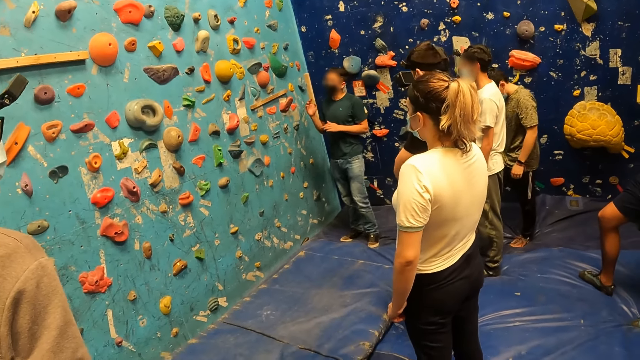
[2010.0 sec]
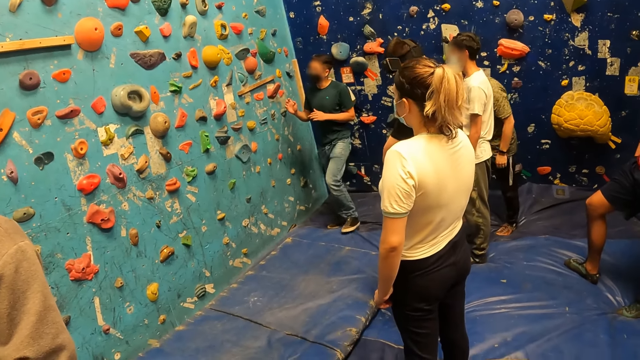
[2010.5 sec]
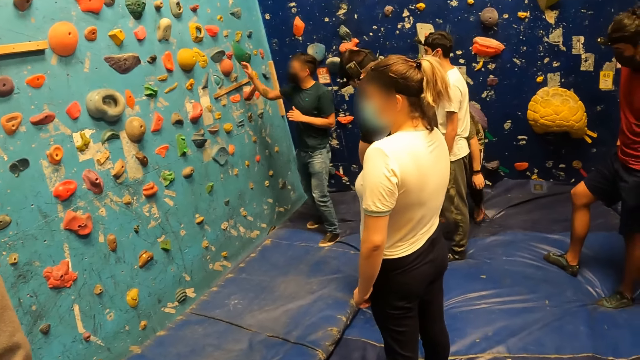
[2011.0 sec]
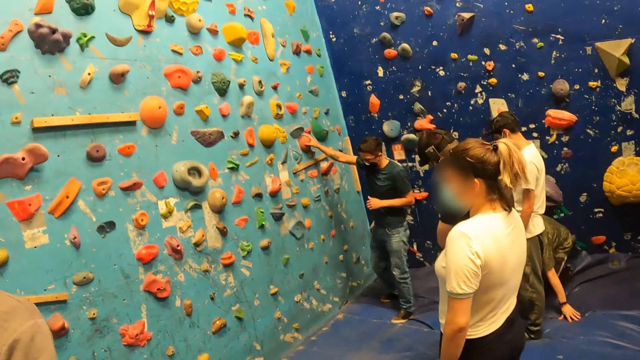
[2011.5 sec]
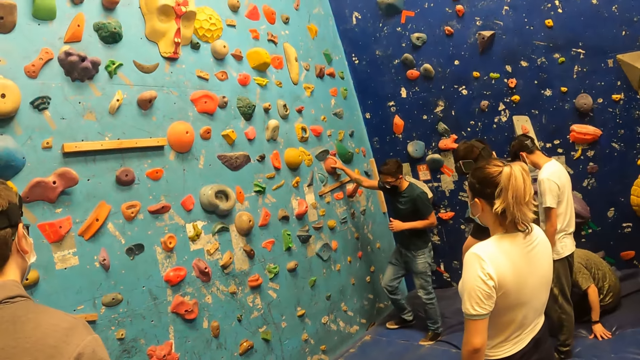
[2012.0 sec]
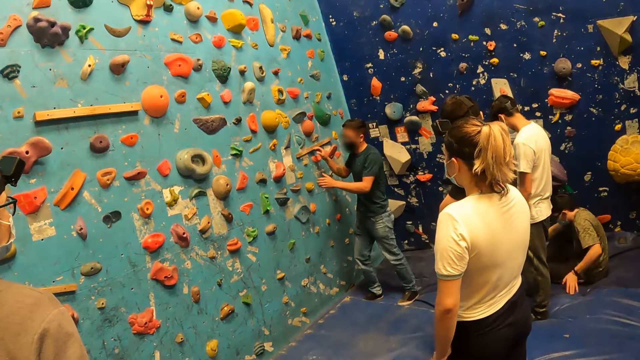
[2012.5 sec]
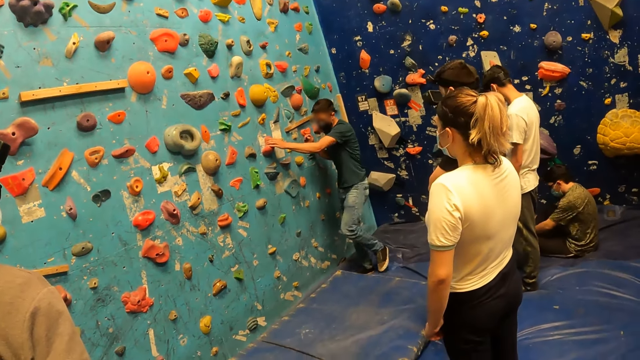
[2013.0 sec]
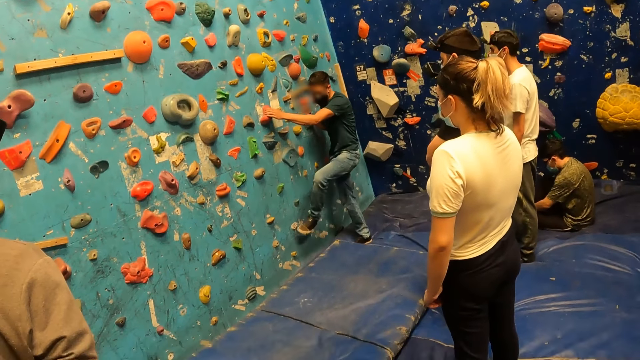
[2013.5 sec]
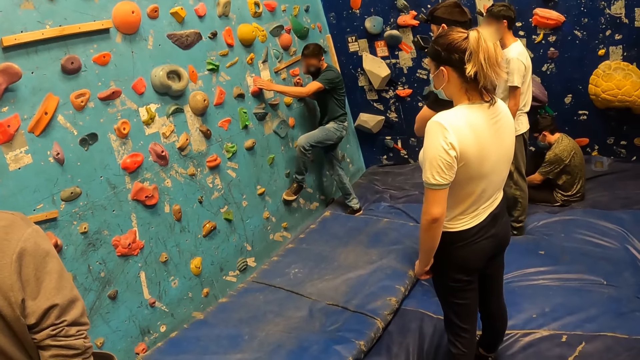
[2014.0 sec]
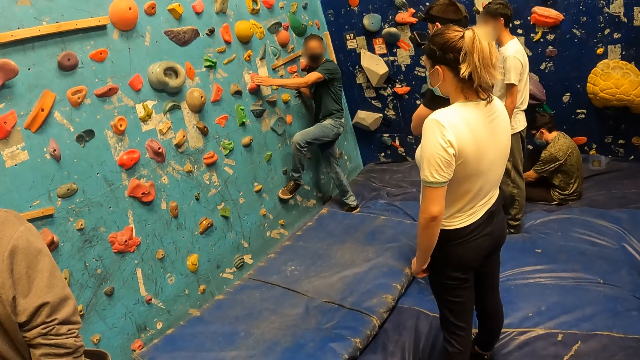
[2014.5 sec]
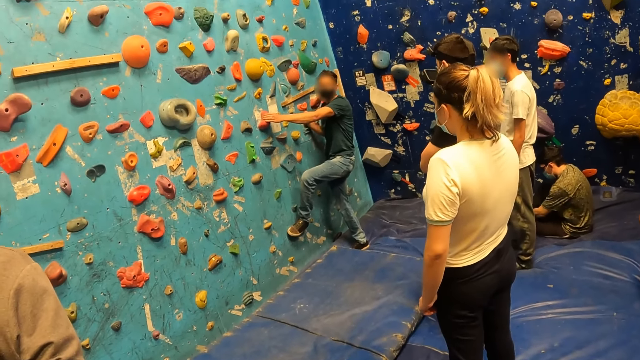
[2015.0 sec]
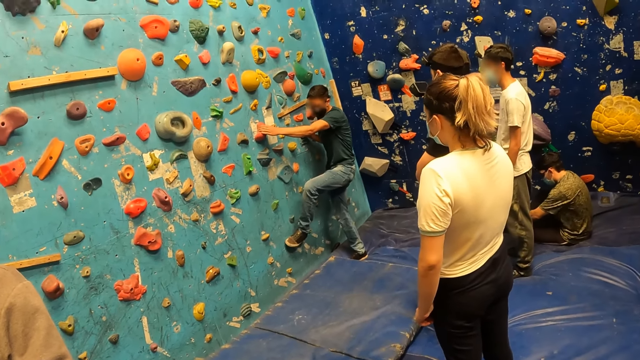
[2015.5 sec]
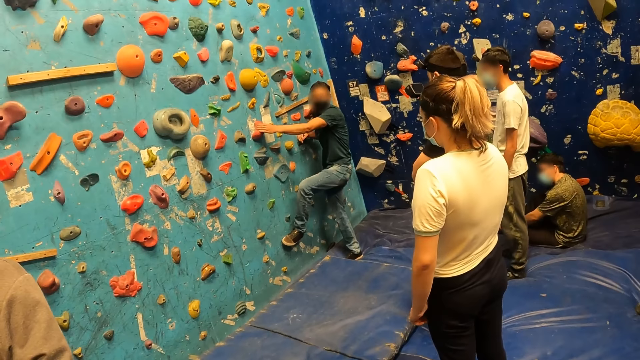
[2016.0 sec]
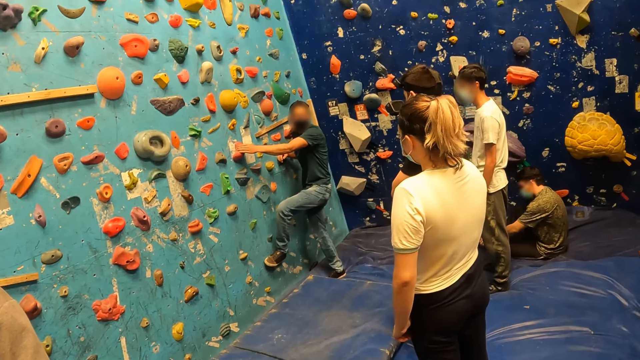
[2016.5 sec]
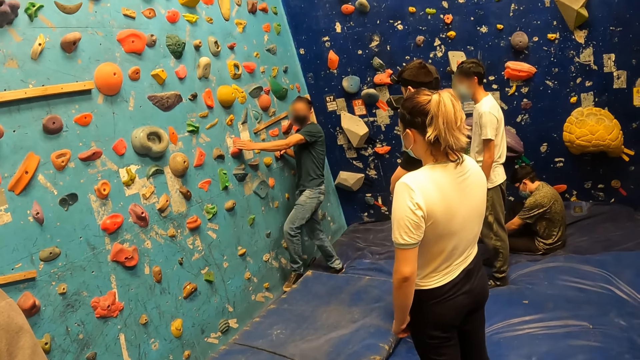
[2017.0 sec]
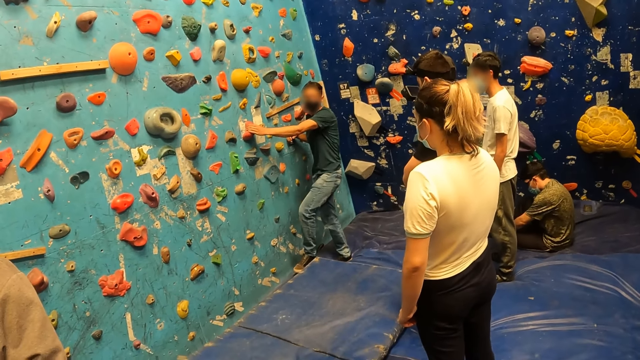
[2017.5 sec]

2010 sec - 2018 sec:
The man demonstrates how to climb a wall.

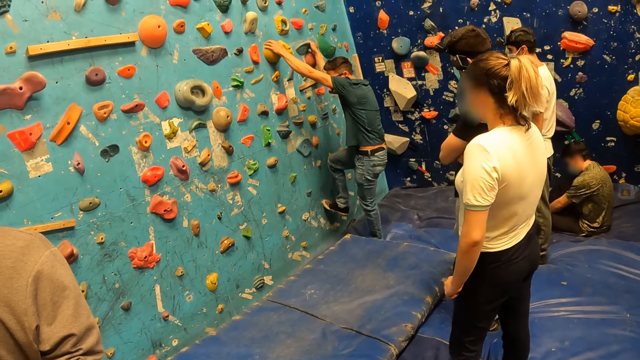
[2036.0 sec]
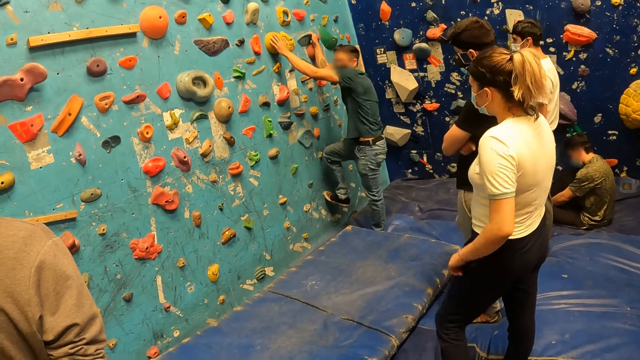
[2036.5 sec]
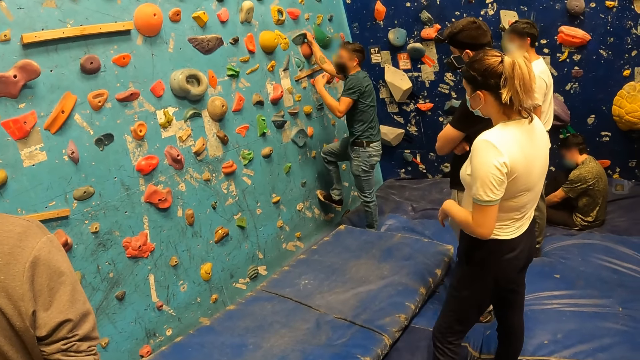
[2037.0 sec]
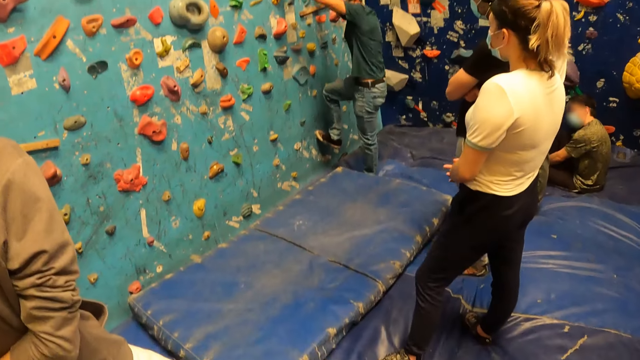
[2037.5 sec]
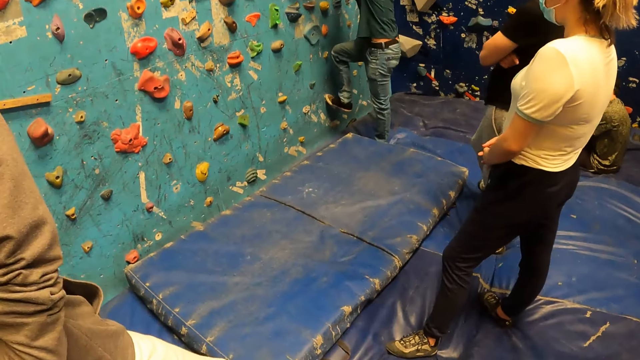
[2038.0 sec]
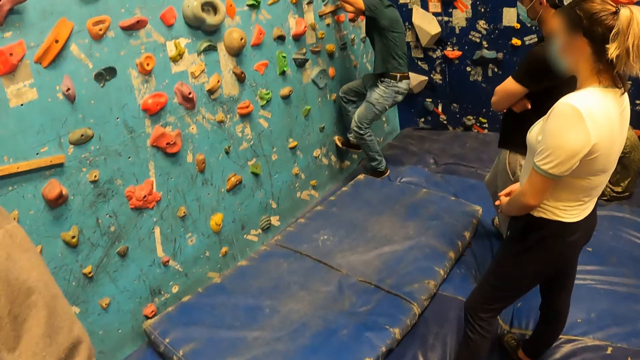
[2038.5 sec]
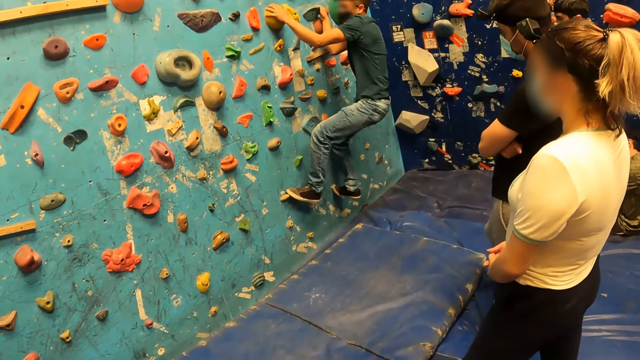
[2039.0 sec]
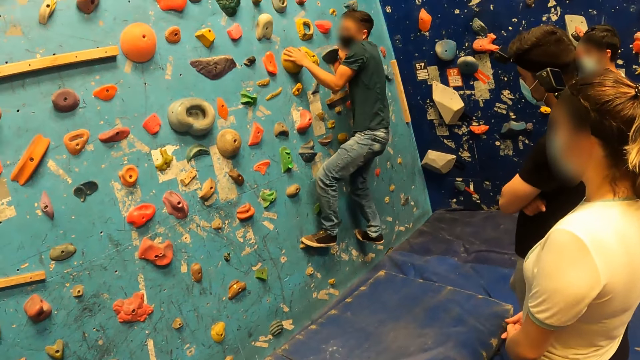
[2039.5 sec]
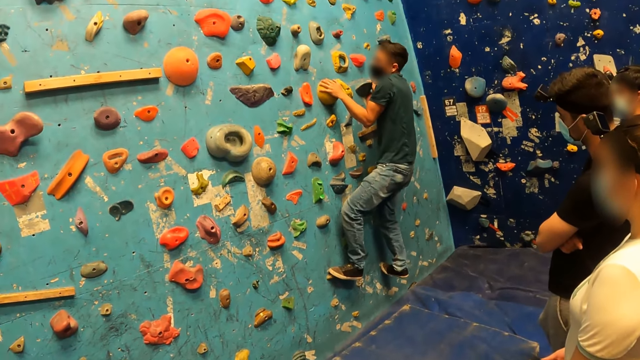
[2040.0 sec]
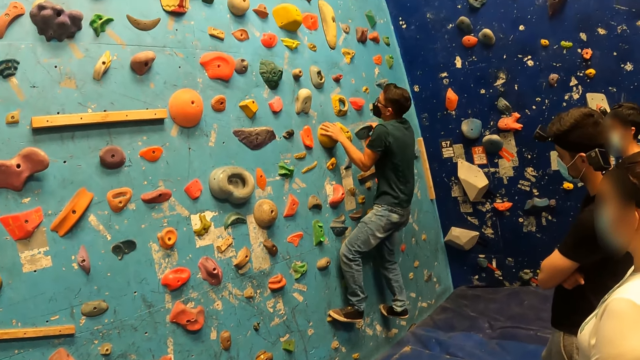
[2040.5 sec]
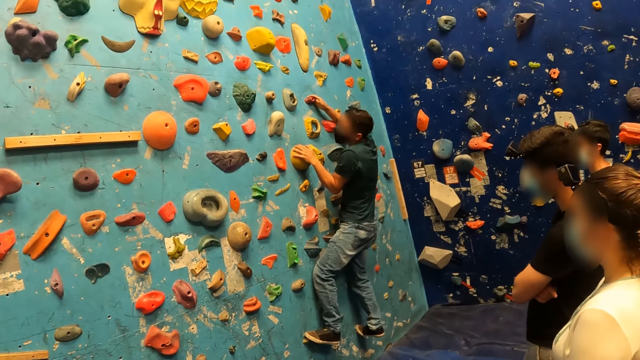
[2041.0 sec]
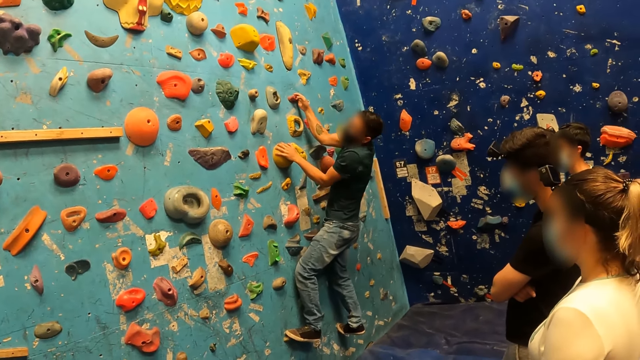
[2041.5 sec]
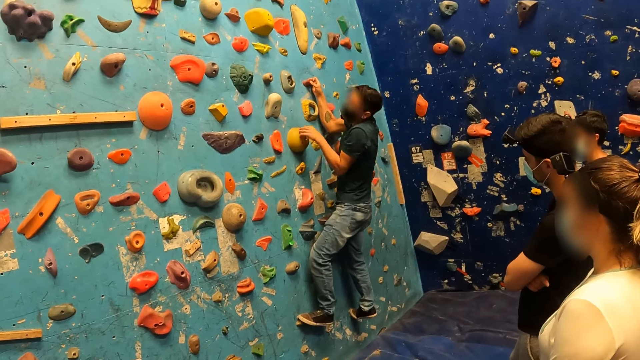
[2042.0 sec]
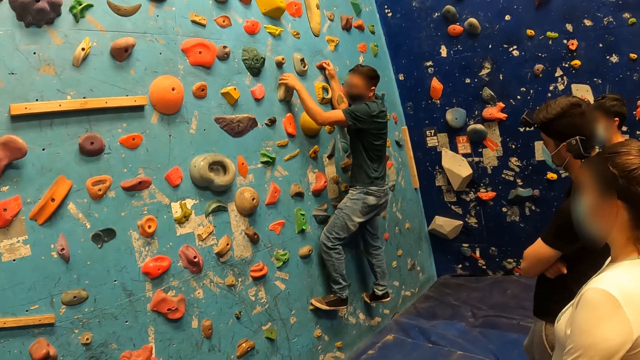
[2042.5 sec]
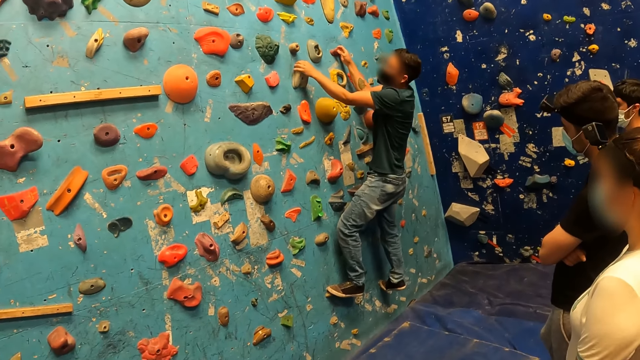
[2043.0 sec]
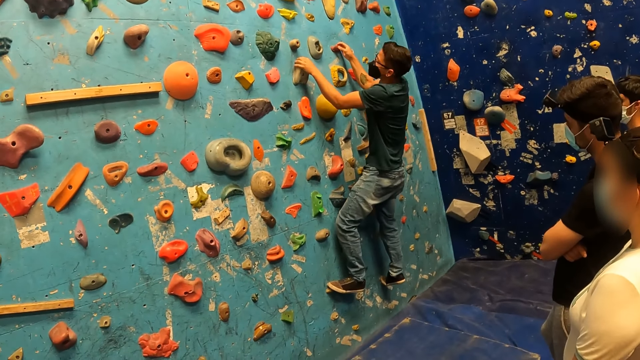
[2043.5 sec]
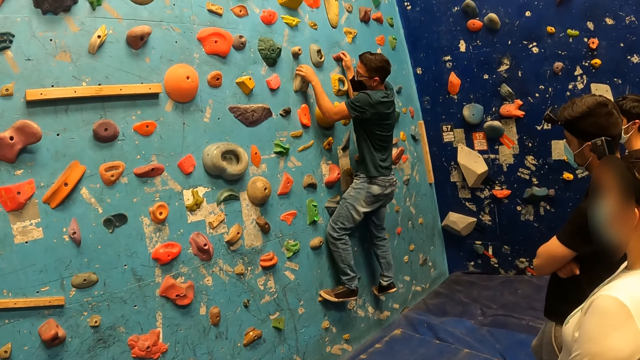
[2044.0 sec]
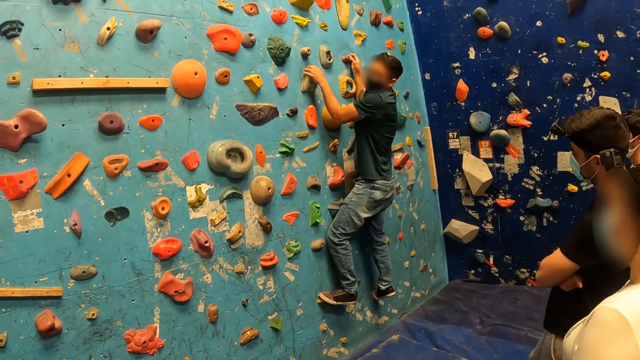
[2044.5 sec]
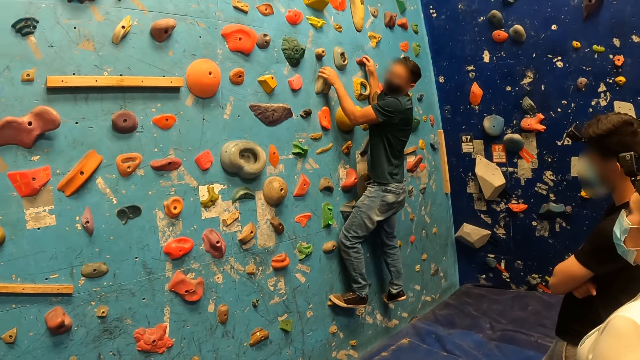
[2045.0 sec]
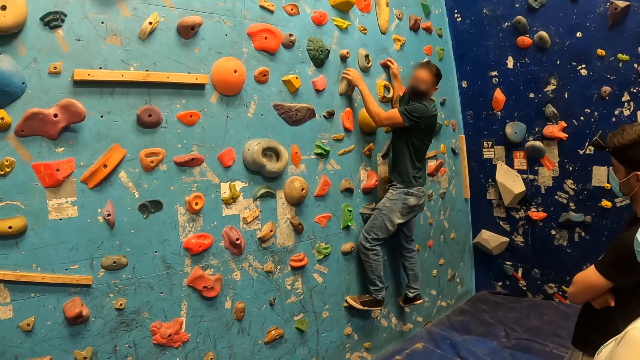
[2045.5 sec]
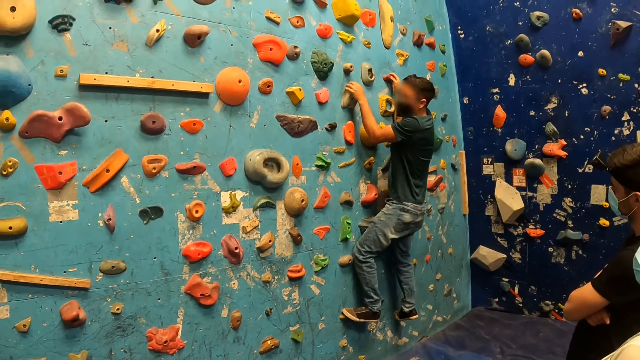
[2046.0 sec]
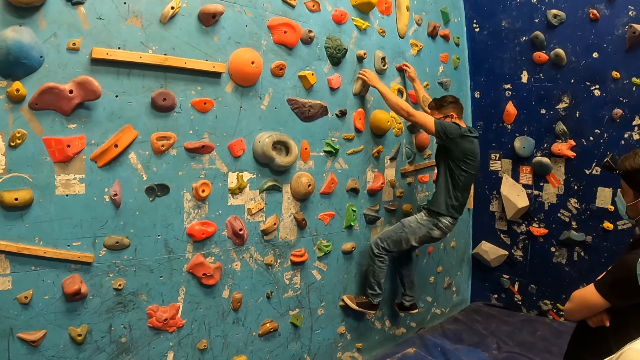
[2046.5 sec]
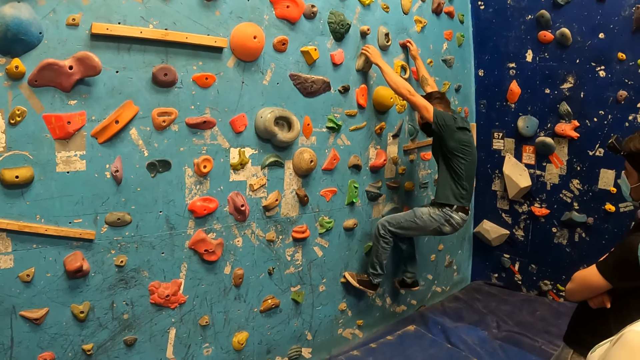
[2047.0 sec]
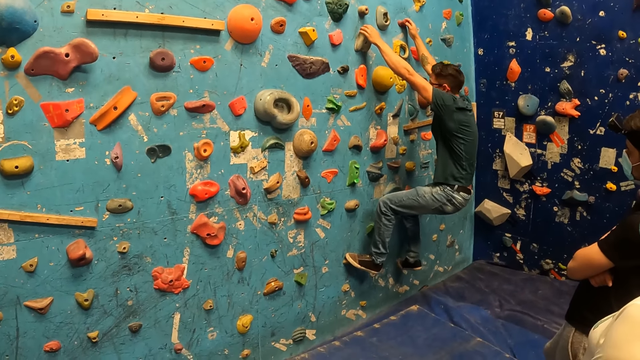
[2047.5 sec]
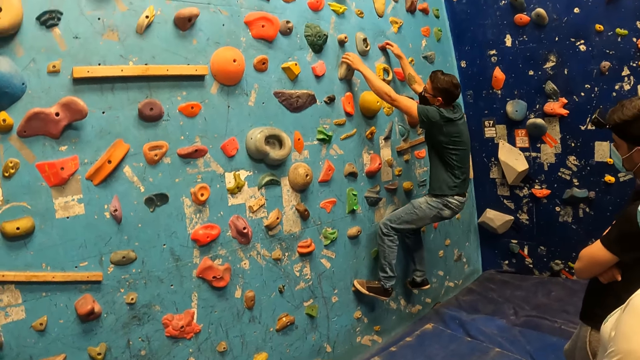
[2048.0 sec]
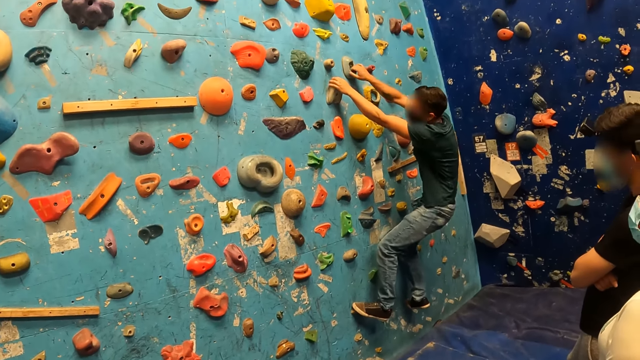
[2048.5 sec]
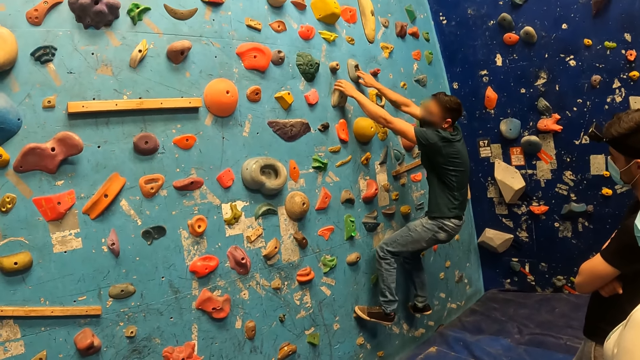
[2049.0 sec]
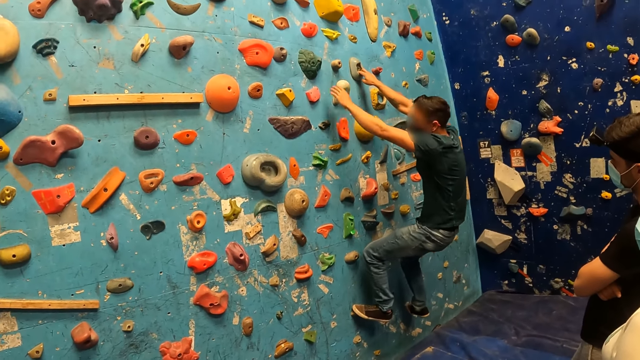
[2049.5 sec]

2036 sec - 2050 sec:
The man climbs the wall.
